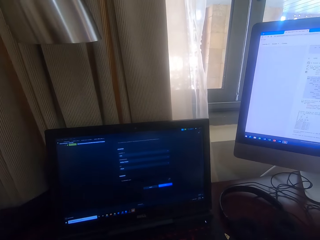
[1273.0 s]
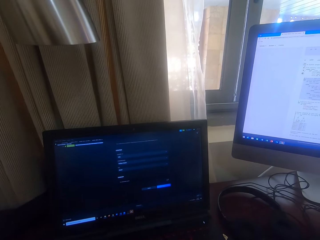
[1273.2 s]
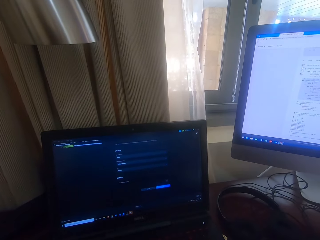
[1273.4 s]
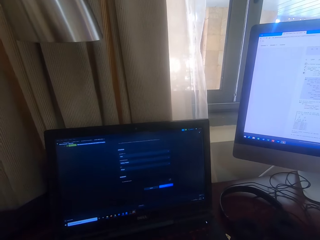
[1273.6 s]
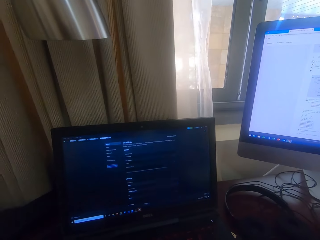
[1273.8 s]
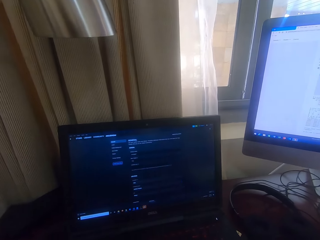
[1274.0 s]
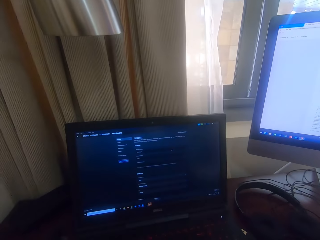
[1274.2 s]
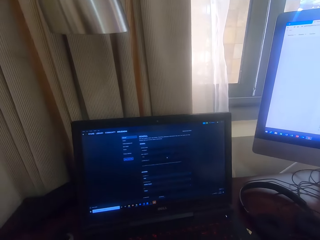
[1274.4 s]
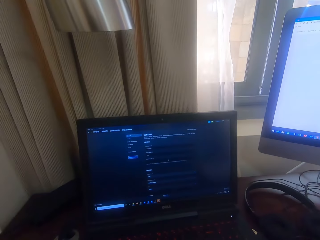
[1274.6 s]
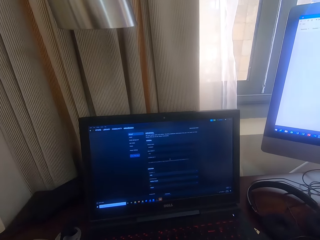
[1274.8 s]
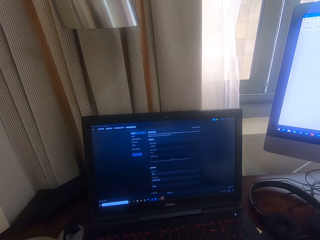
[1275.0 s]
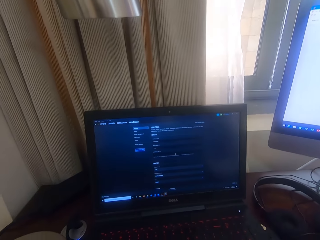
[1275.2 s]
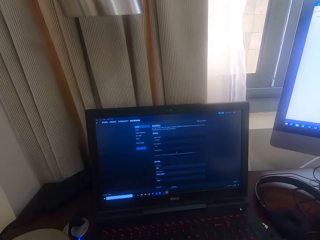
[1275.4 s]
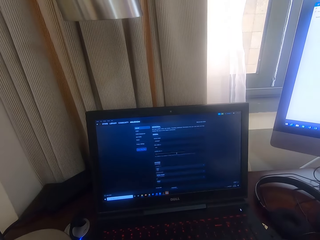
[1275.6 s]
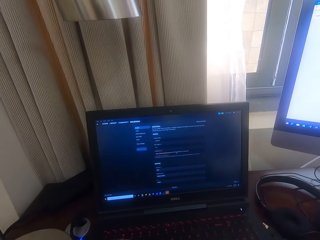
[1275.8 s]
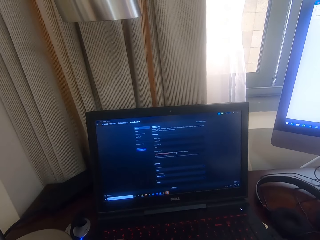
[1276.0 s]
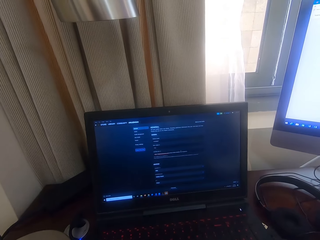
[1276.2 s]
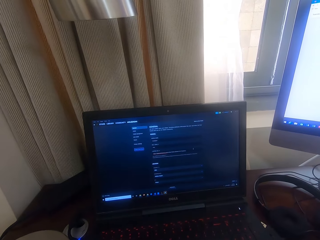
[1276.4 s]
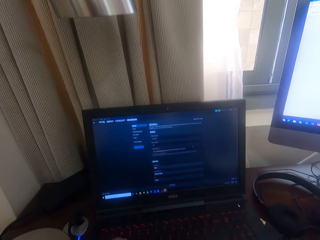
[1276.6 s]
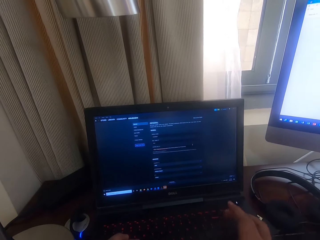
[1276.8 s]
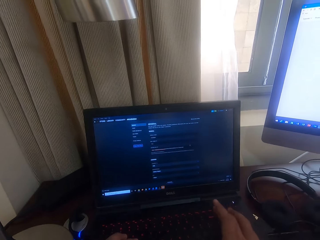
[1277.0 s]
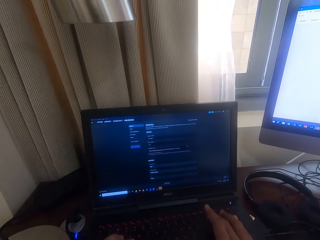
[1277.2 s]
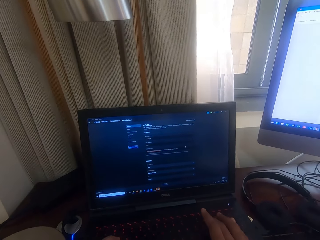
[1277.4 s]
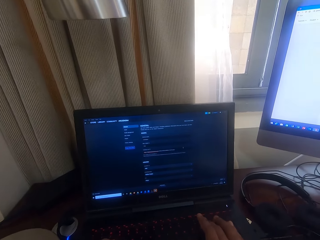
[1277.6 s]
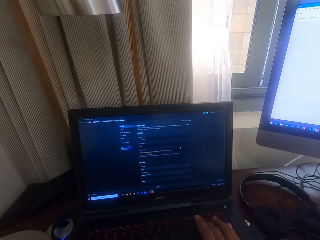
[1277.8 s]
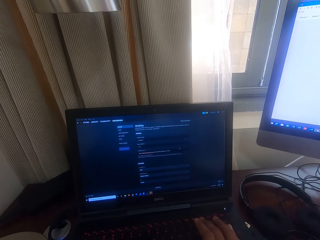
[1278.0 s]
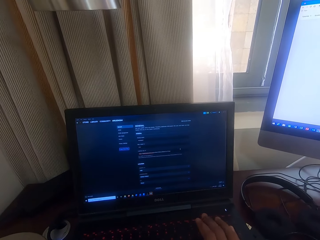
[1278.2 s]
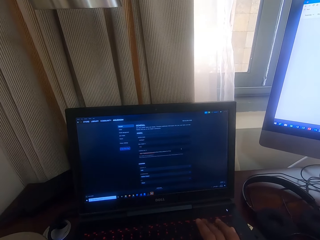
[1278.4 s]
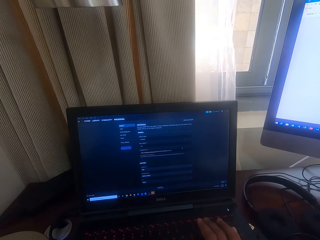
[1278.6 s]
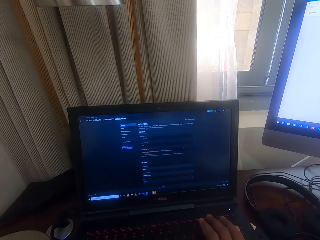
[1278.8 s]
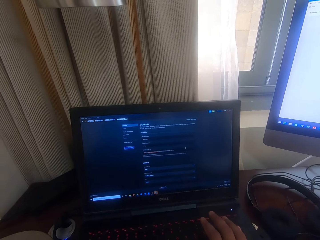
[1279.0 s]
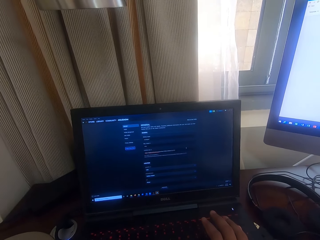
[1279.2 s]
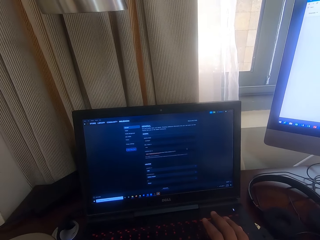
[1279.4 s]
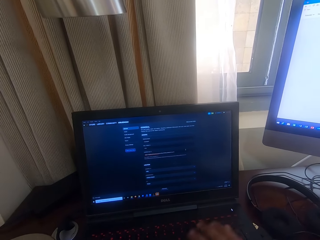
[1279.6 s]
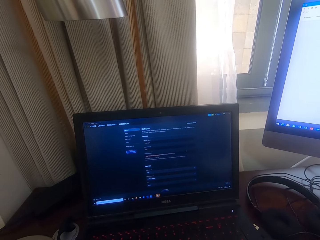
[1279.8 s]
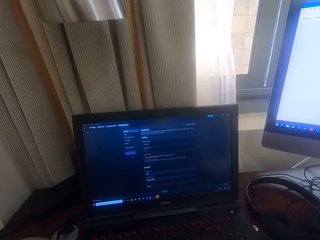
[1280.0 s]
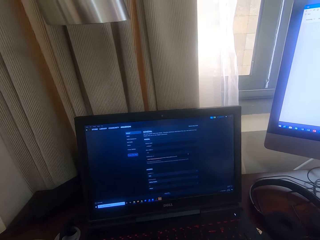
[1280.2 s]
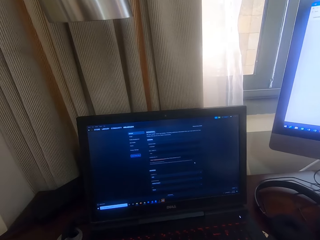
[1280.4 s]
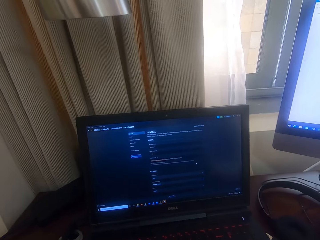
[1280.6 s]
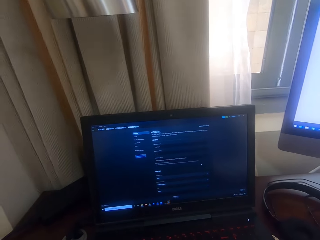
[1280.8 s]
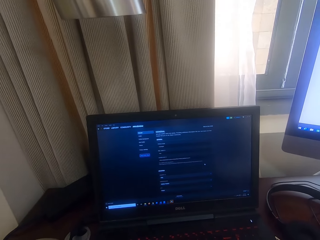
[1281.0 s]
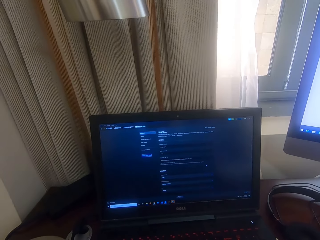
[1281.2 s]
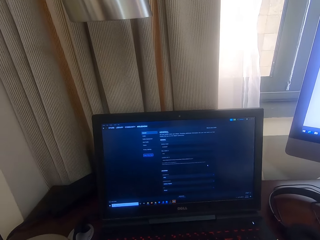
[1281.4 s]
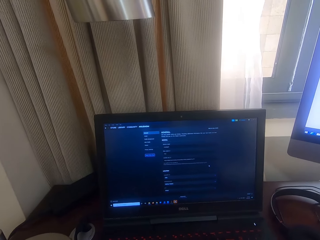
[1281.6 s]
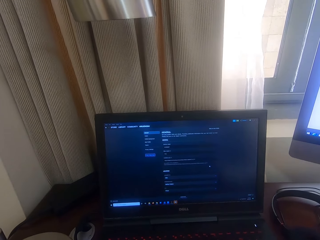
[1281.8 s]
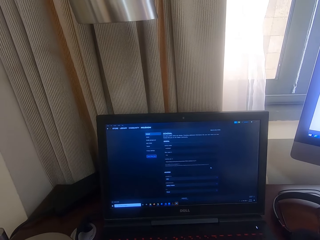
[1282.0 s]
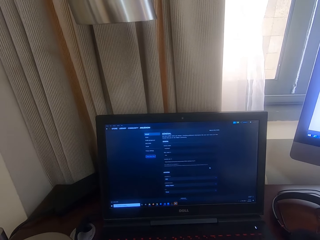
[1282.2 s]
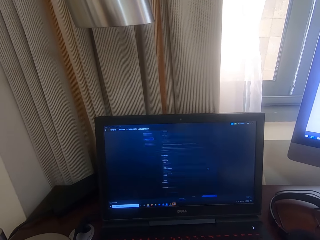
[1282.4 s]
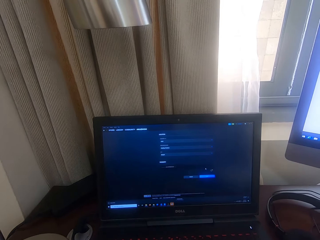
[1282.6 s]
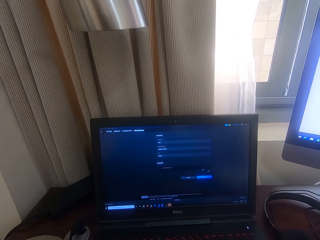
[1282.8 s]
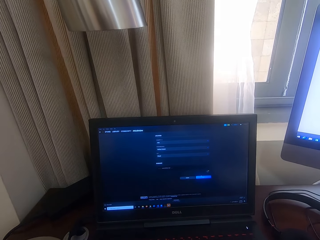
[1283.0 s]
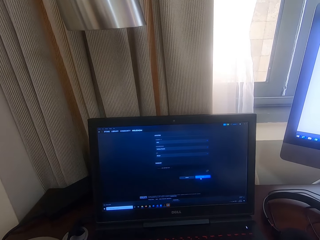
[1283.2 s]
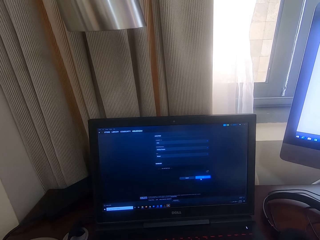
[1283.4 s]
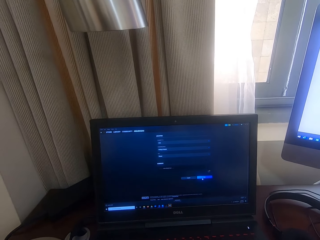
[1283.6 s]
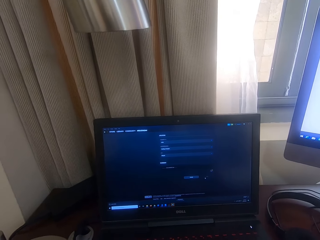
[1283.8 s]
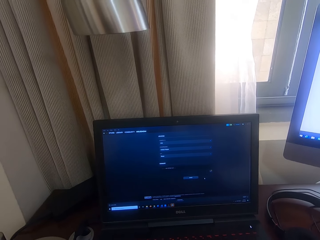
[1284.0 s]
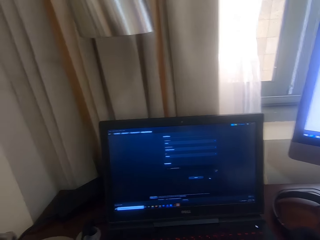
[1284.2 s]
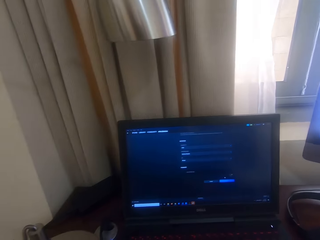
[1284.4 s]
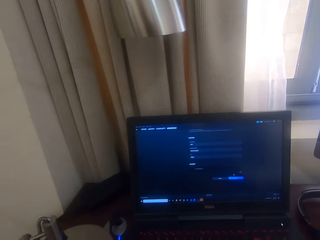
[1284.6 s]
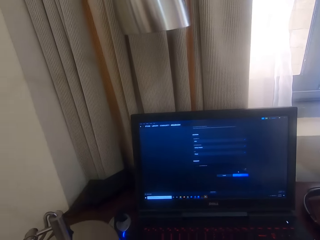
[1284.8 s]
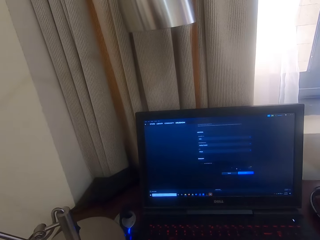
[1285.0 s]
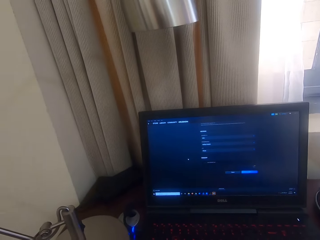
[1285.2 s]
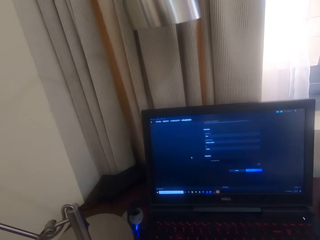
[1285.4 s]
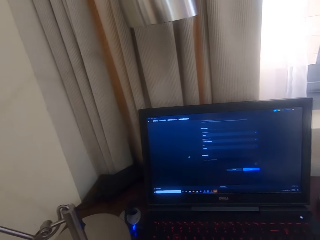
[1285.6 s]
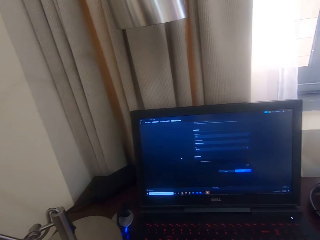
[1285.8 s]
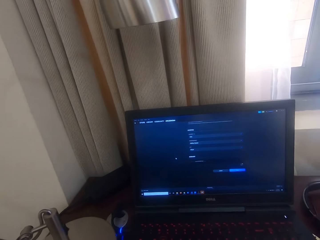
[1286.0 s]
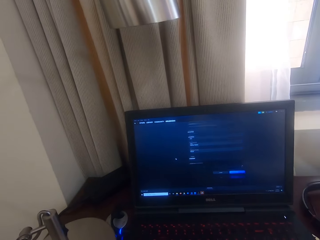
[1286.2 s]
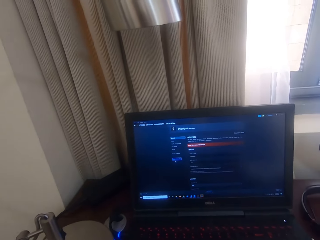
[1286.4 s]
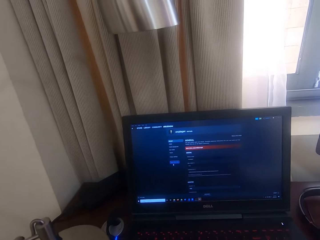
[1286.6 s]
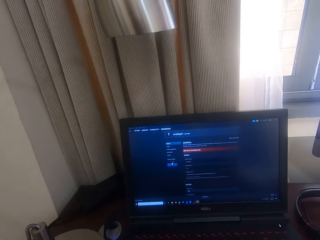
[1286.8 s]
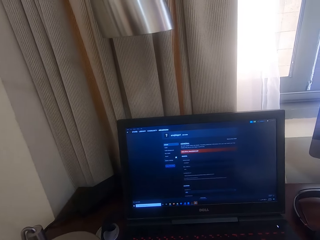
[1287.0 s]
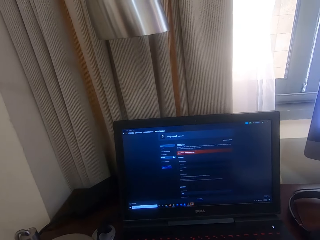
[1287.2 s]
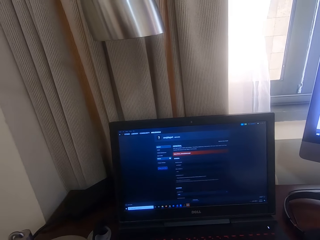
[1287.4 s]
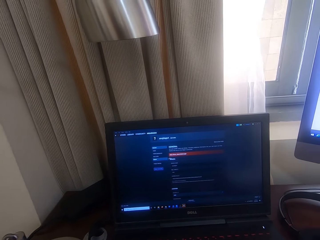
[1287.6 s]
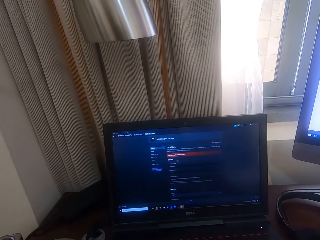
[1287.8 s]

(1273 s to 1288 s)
The camera wearer looks at a computer monitor. They look at the laptop screen. They type on the laptop keyboard. They look at the laptop screen. They operate the laptop.

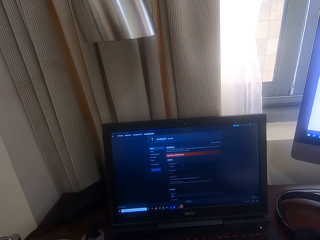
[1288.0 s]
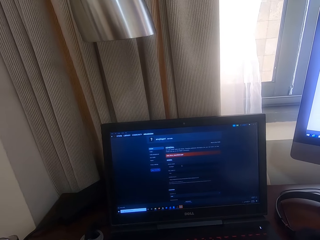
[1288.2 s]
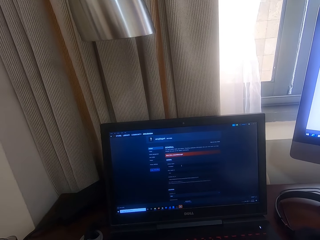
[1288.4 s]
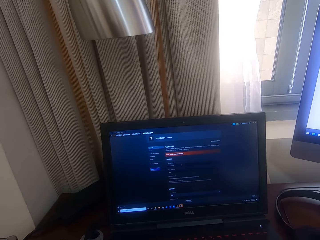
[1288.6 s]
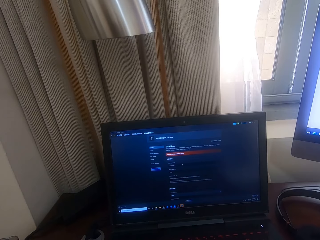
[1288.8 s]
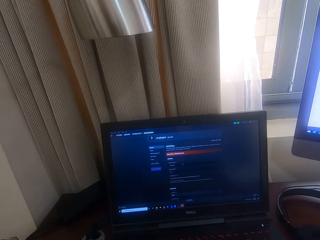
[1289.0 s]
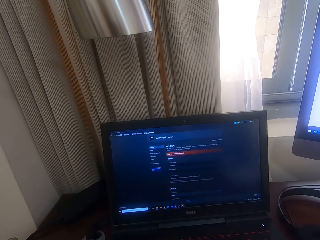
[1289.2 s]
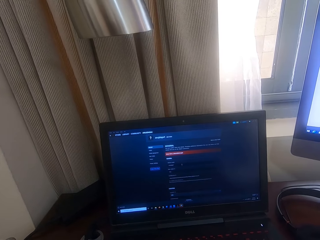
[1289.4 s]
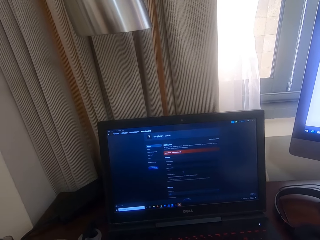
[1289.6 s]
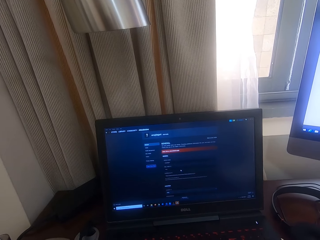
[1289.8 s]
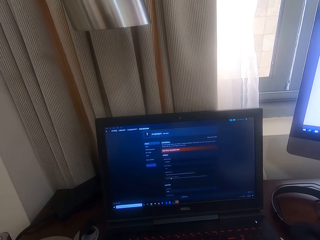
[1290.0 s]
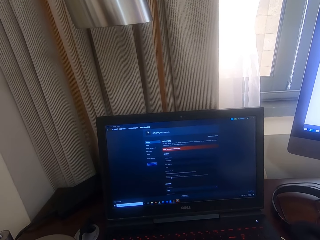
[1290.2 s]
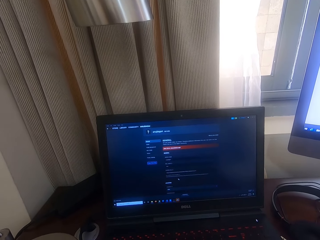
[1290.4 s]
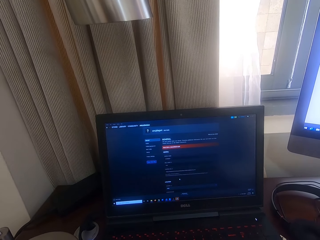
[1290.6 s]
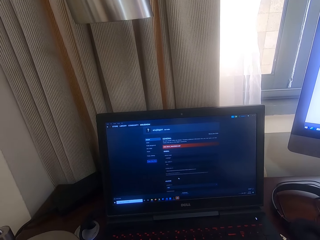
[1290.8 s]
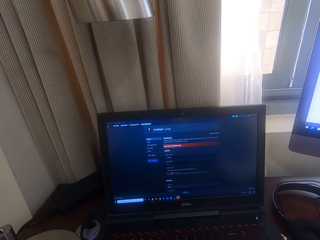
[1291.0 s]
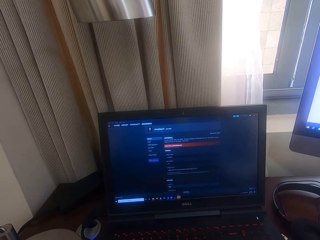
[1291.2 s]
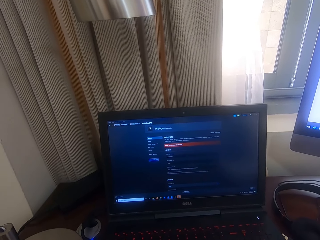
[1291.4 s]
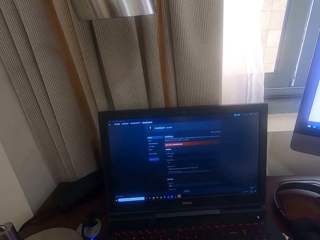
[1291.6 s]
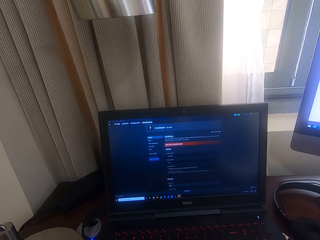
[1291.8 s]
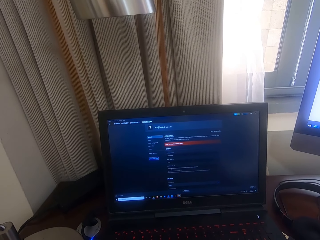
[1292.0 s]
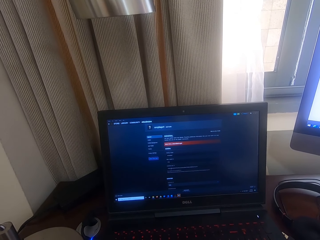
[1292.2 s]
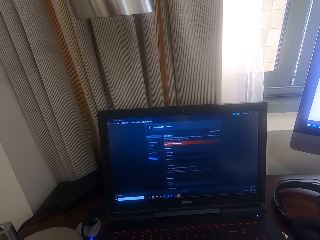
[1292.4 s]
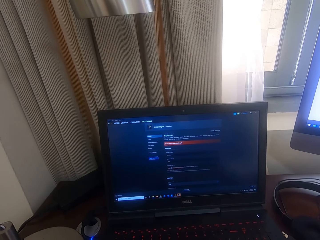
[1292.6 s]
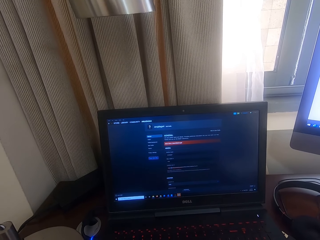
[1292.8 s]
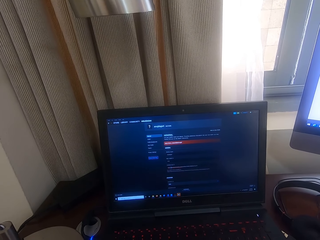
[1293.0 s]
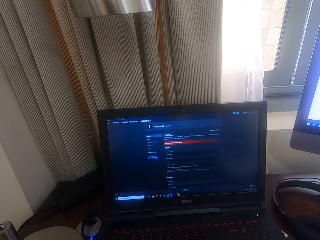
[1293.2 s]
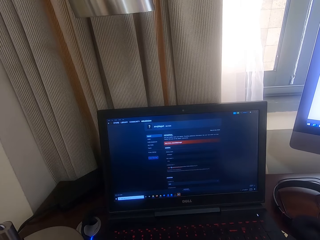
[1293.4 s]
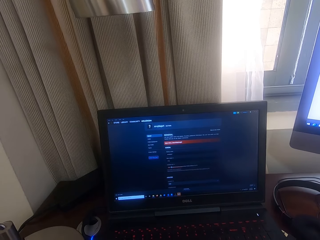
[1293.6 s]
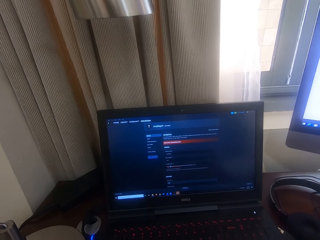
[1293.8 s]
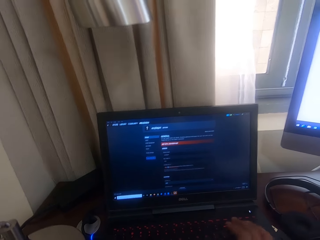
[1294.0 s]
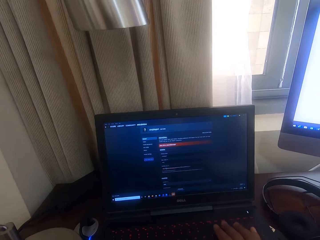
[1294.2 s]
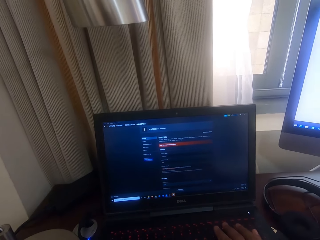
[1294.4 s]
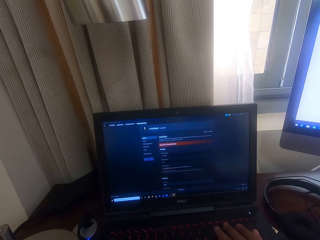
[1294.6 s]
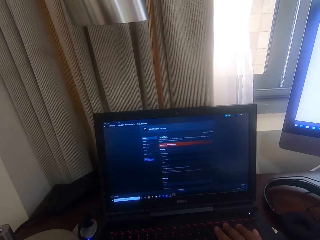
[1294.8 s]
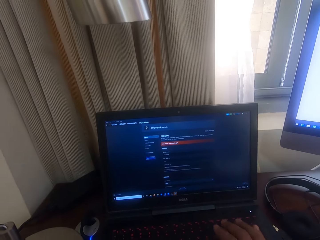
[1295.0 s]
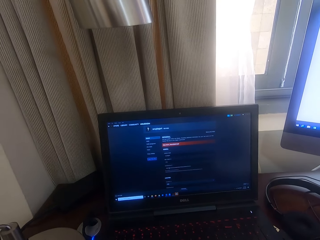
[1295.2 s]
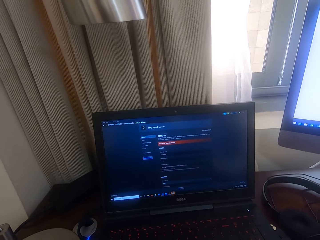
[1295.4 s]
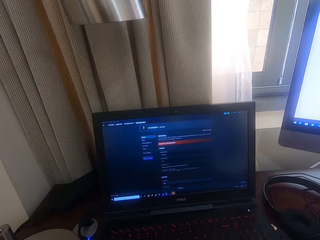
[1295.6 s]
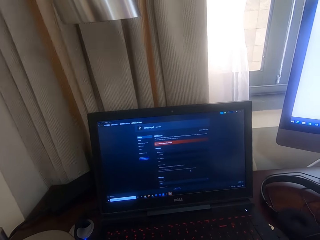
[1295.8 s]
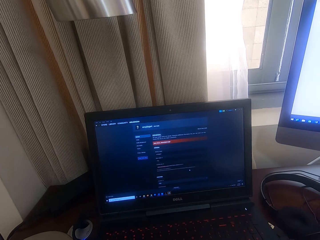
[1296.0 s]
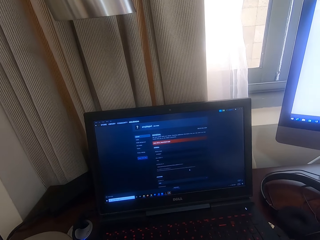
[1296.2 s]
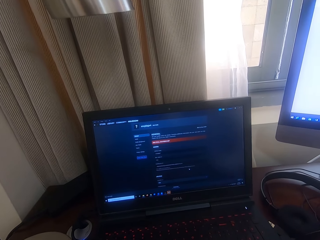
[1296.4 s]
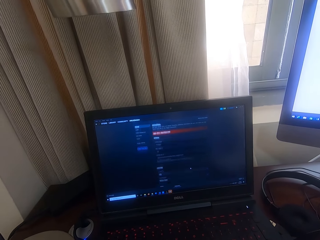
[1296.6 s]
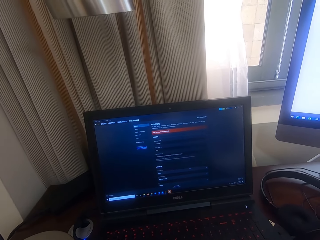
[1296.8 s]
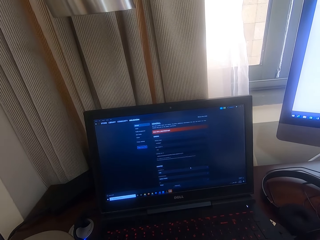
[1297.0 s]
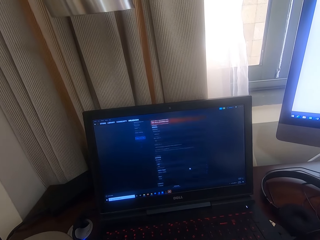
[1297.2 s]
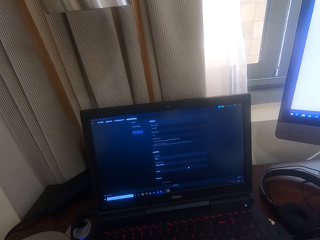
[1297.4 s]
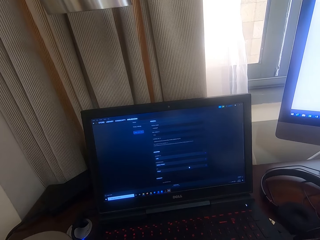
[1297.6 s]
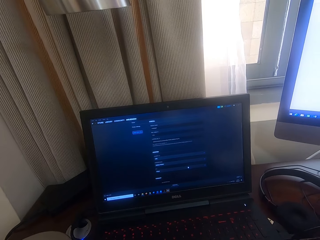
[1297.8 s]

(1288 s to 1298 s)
The camera wearer types on the laptop keyboard. They look at the laptop screen.
